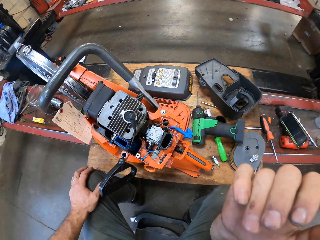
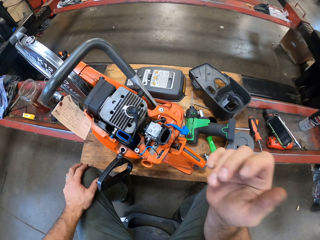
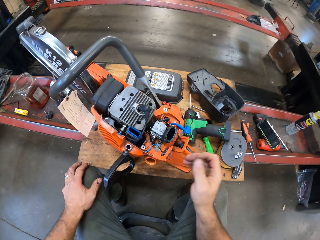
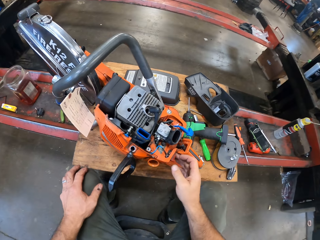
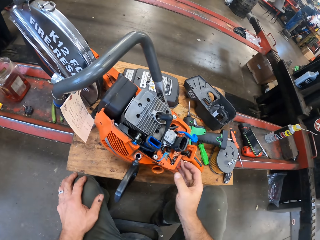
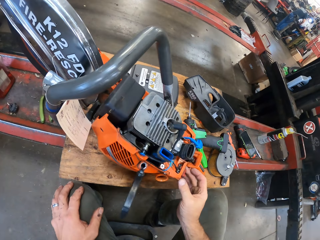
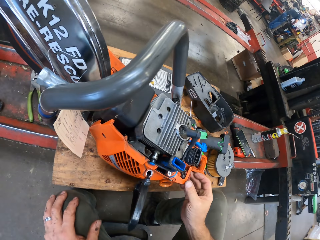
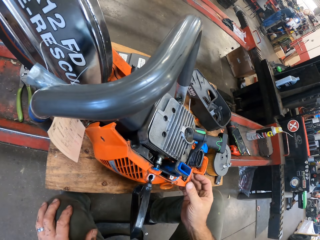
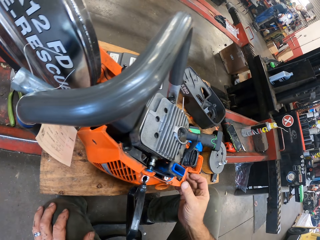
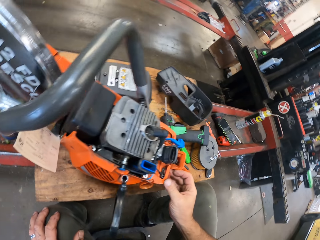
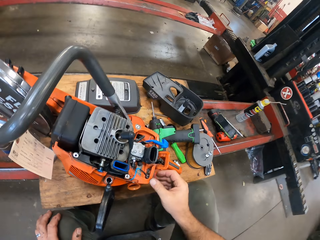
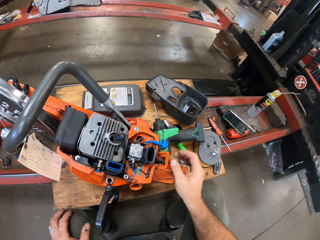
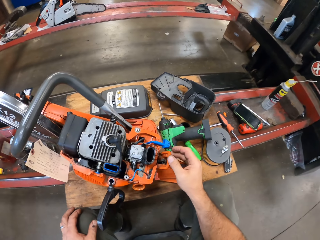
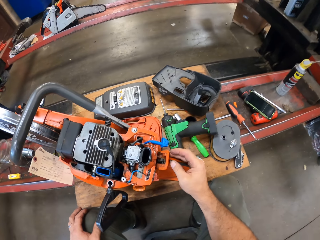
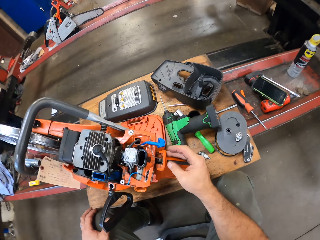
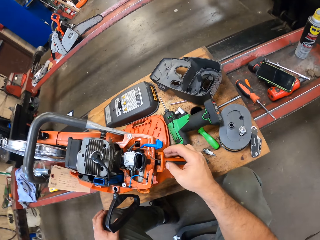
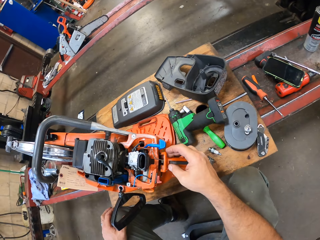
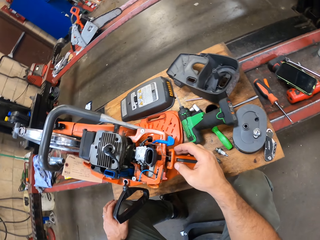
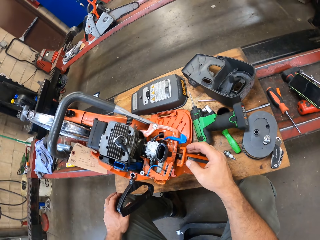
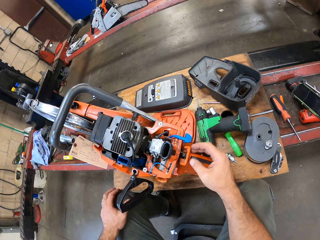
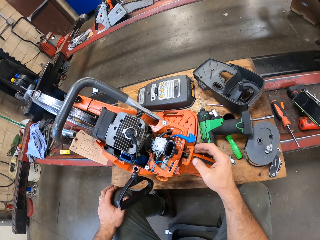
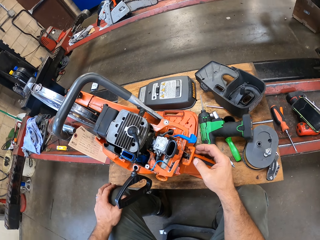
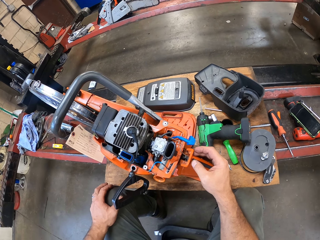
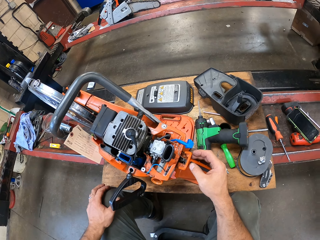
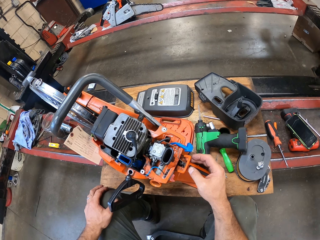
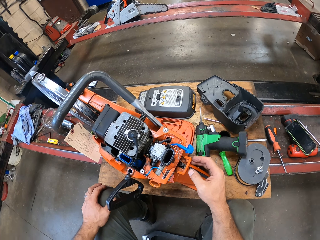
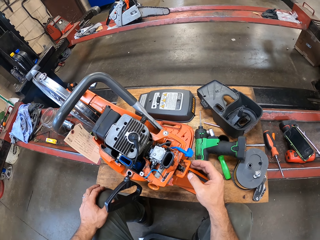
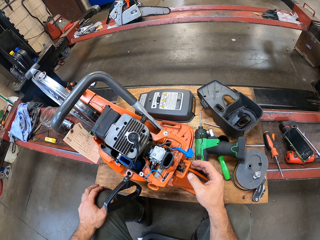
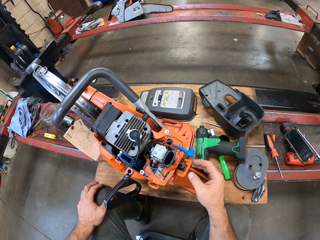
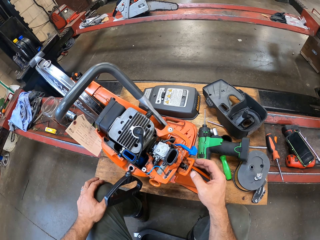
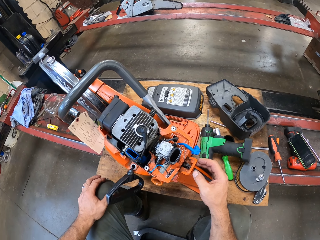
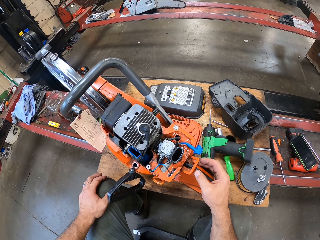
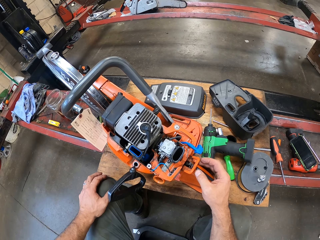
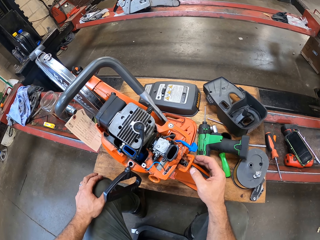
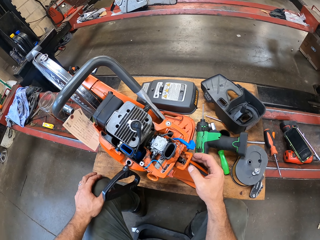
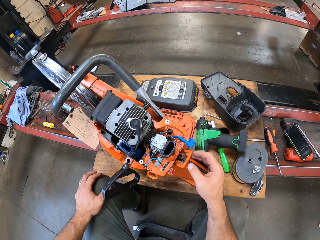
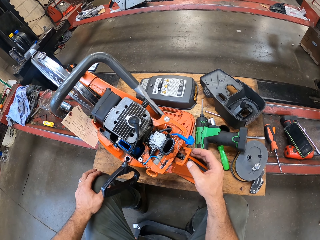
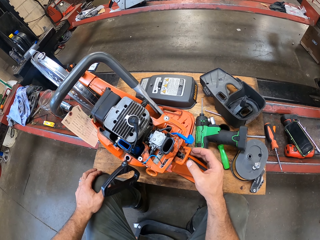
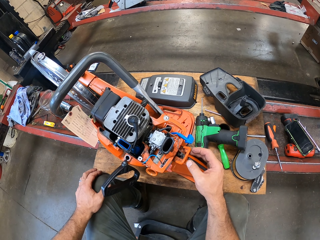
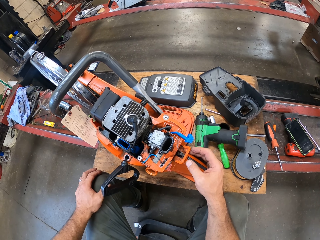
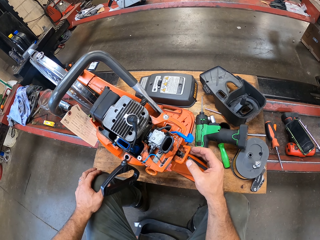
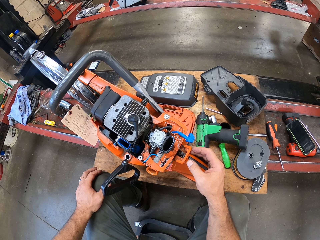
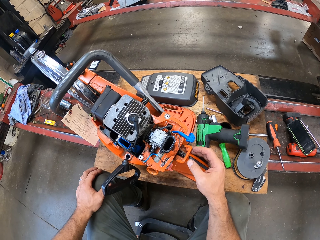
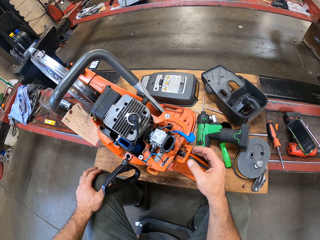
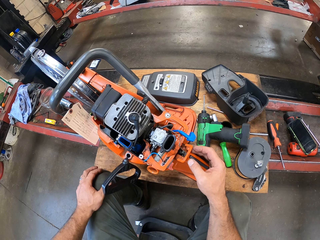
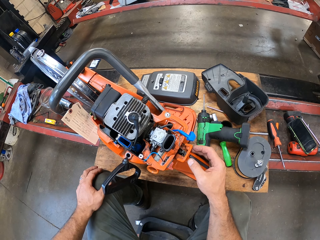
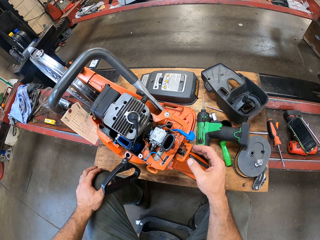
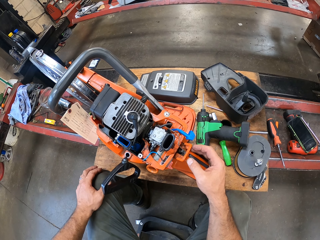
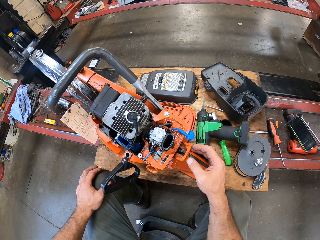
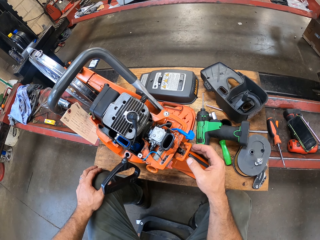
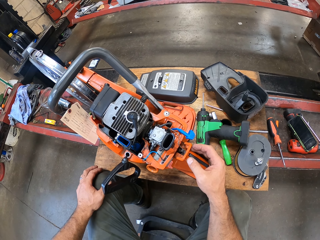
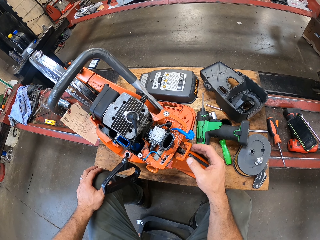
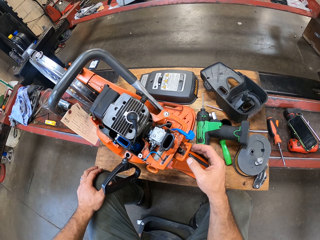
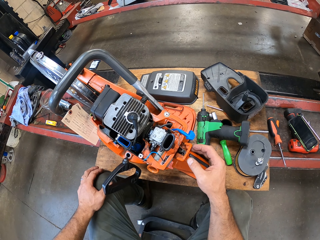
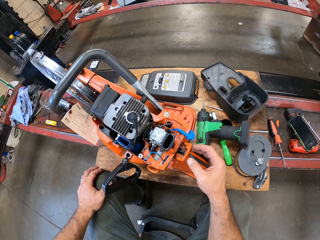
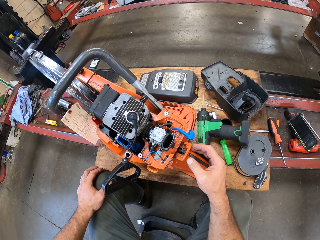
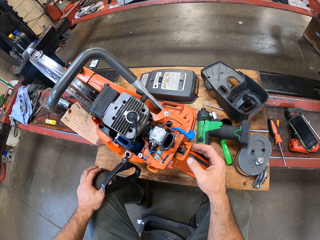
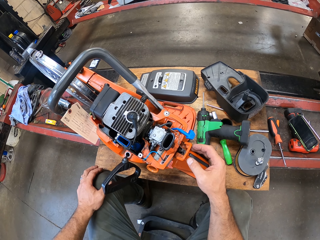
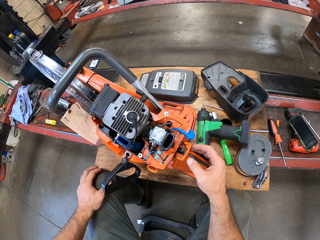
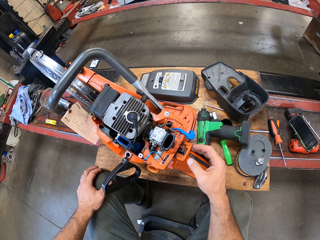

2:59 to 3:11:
The camera wearer scratches his face. He lowers his right hand from his head. He holds the hand saw. He touches the circular hand saw's handle with his right hand.

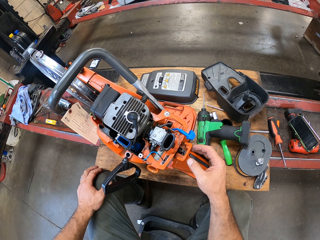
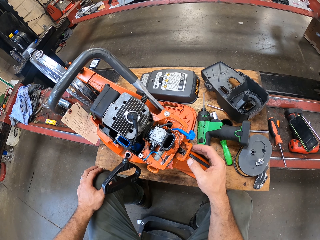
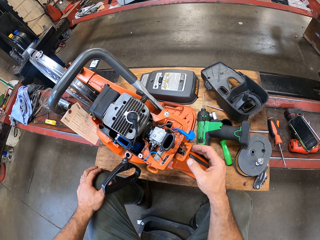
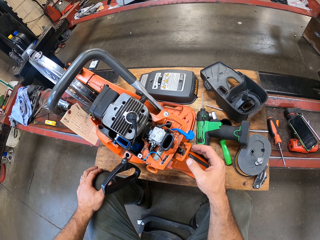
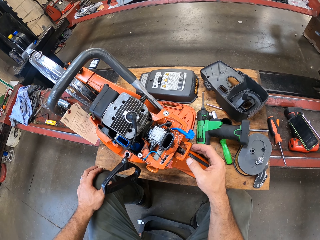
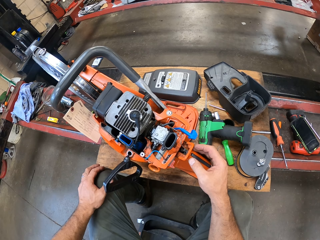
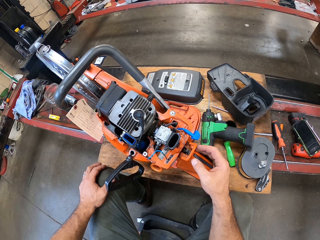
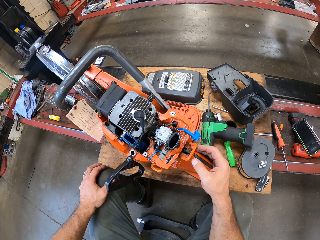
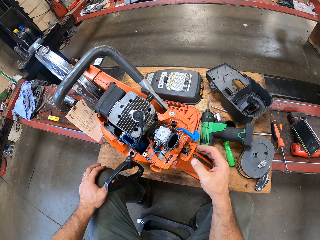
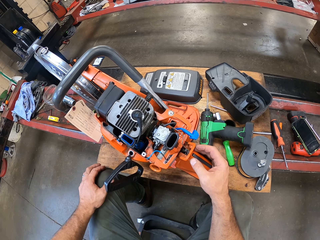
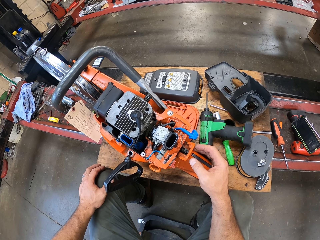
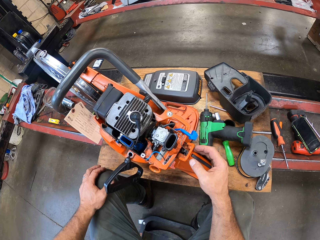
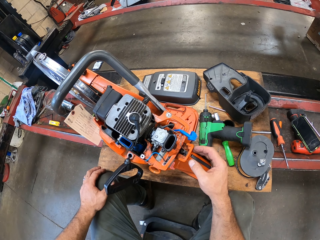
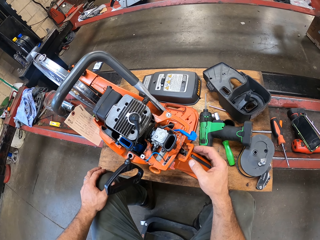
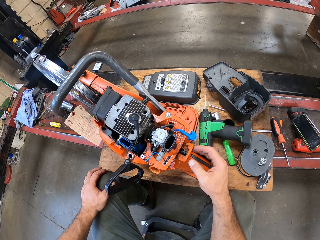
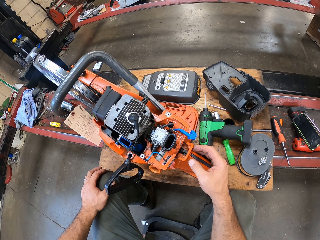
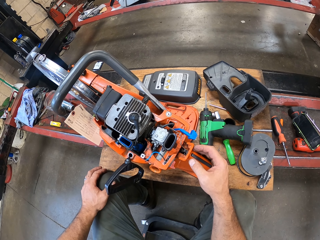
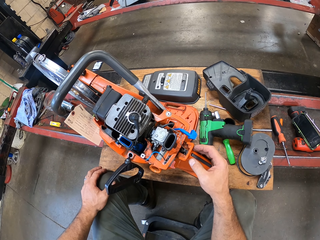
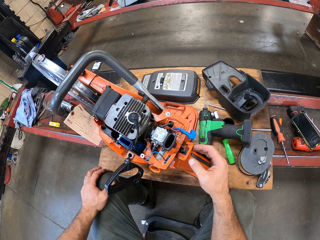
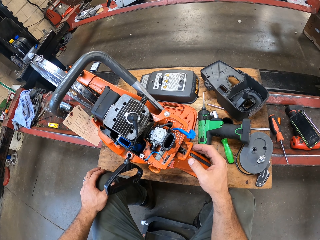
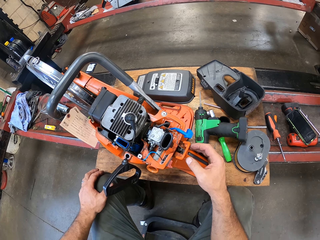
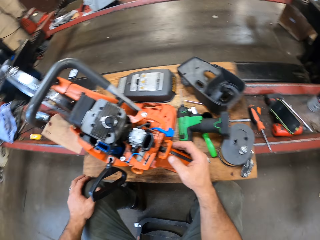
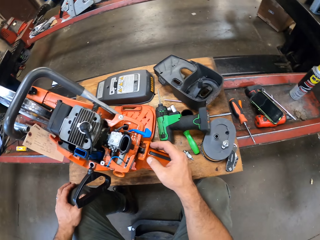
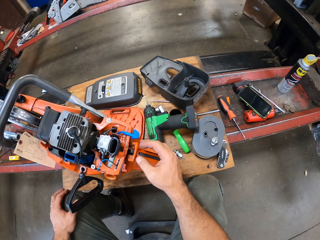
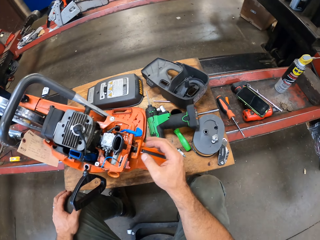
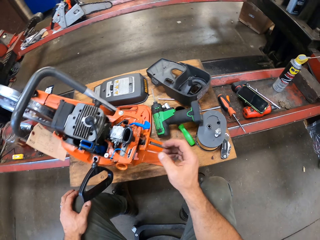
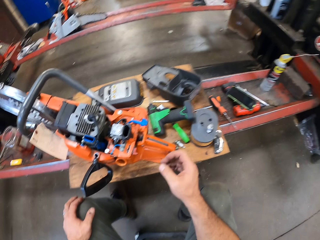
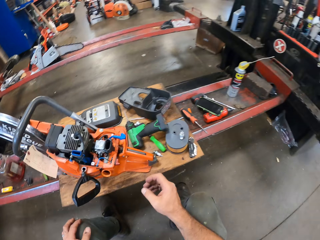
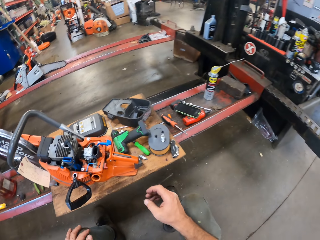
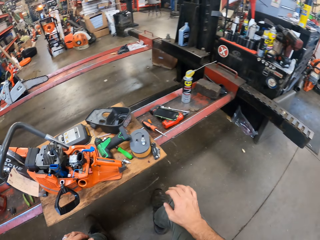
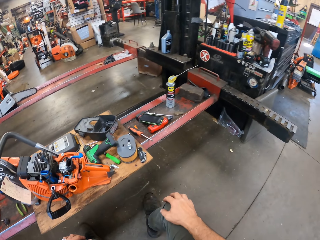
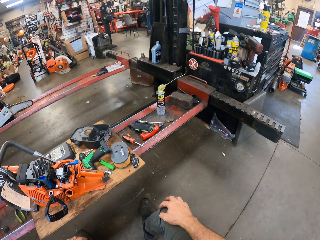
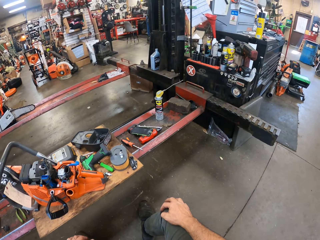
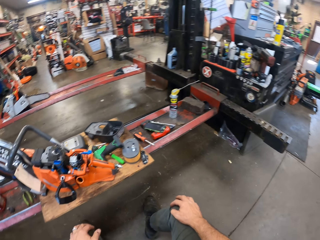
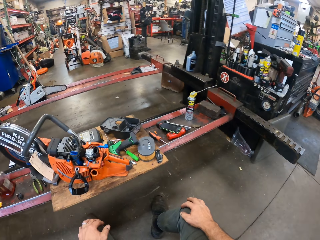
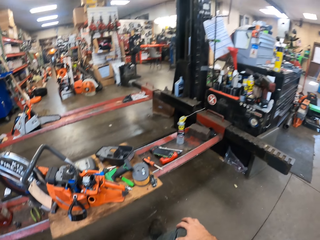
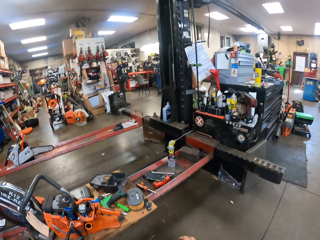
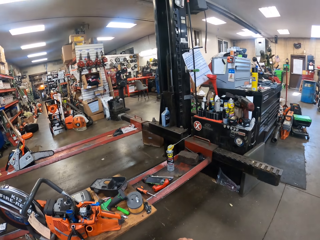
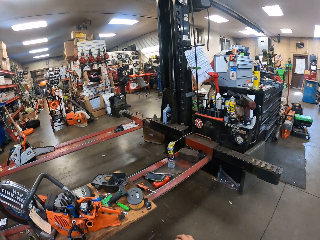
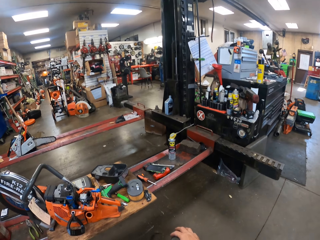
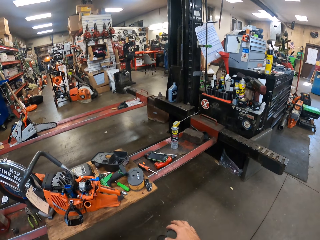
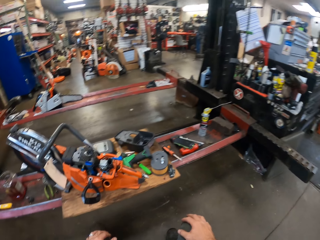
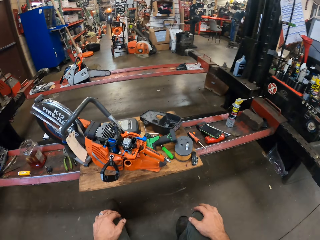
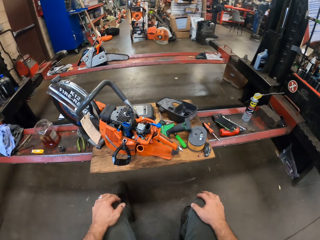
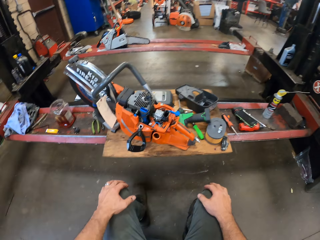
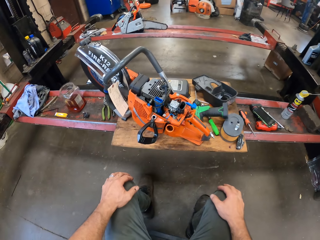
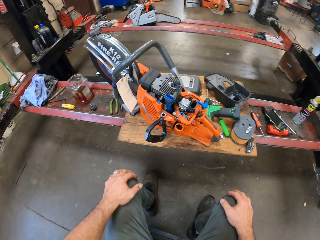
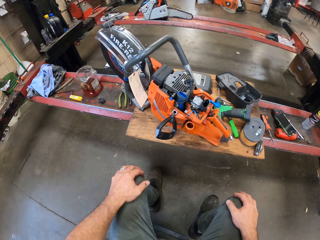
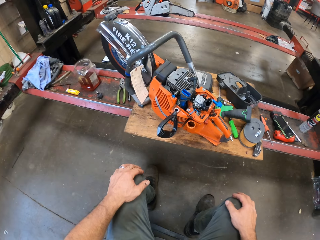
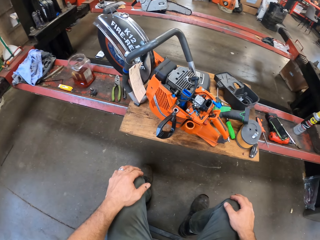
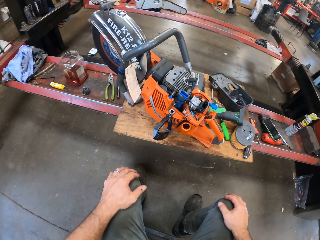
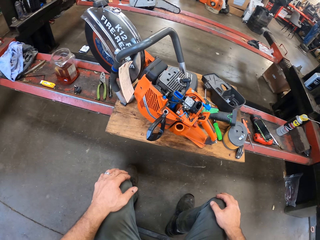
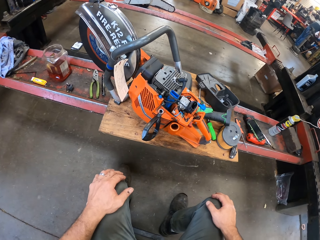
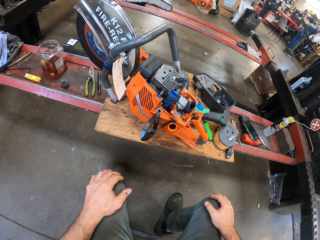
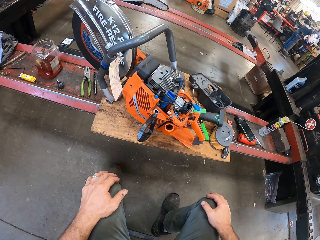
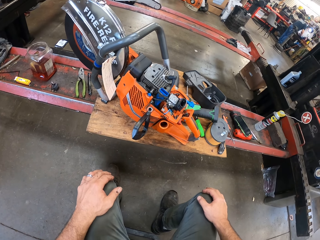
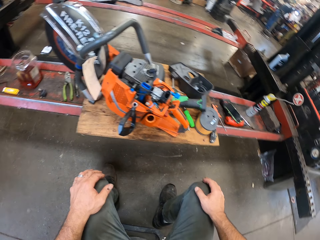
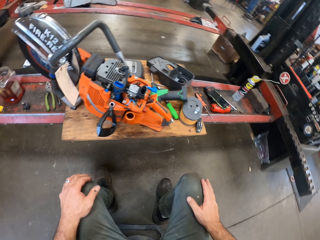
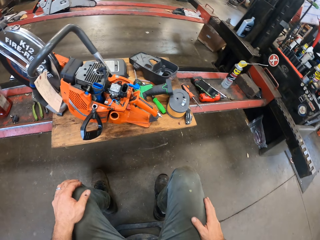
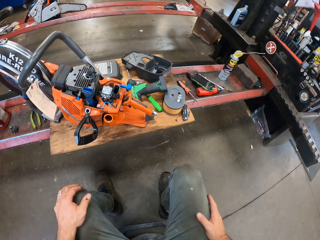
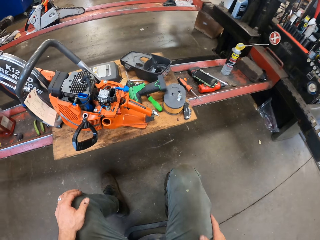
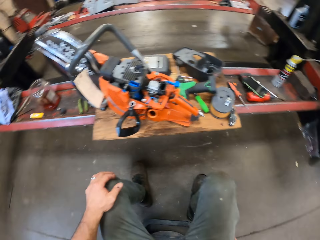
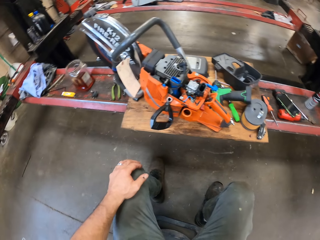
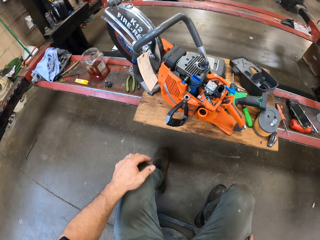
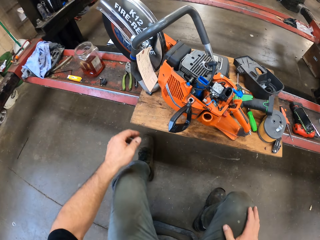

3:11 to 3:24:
The camera wearer moves from the saw. They look at the hand saw.
